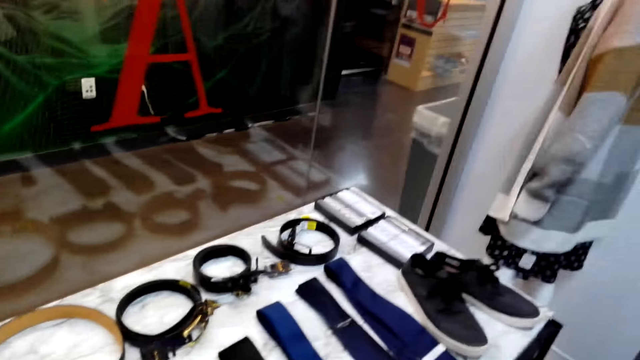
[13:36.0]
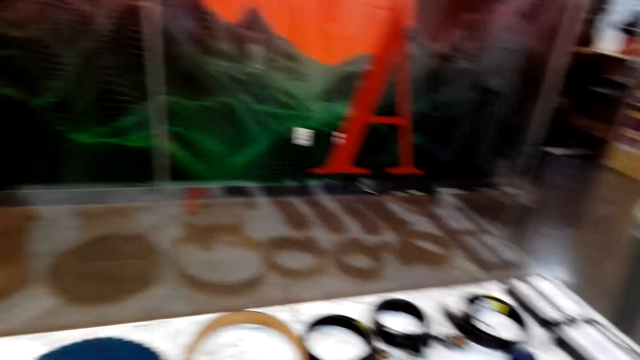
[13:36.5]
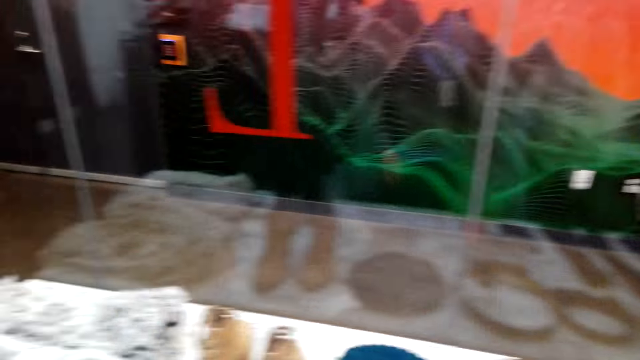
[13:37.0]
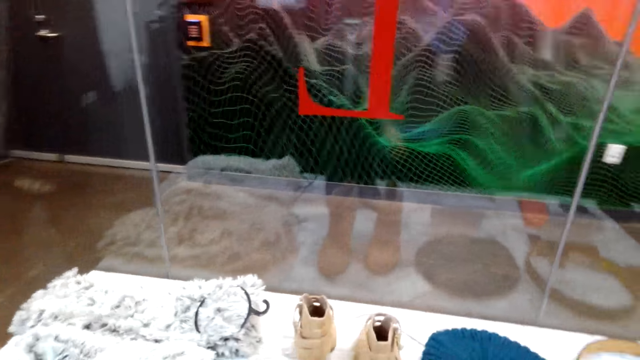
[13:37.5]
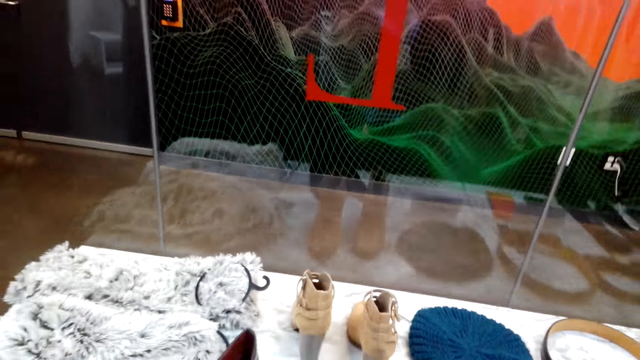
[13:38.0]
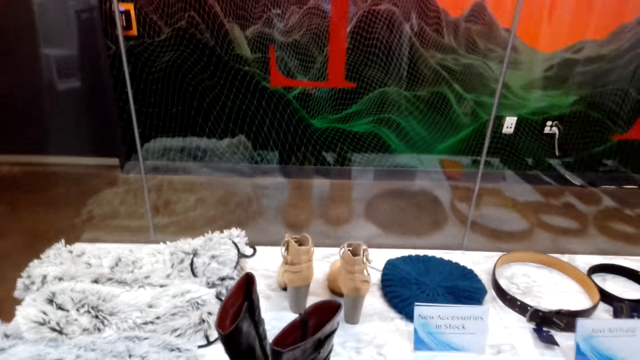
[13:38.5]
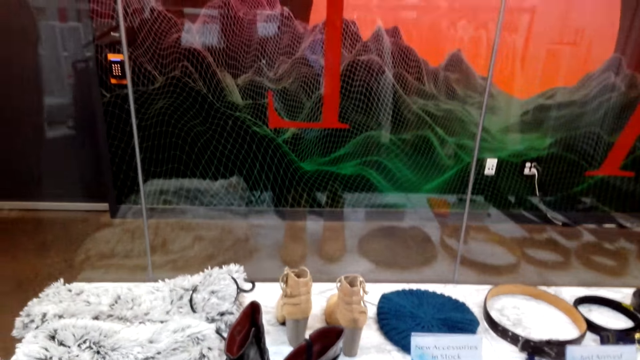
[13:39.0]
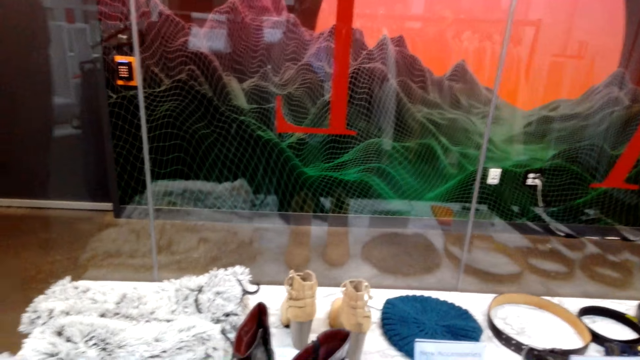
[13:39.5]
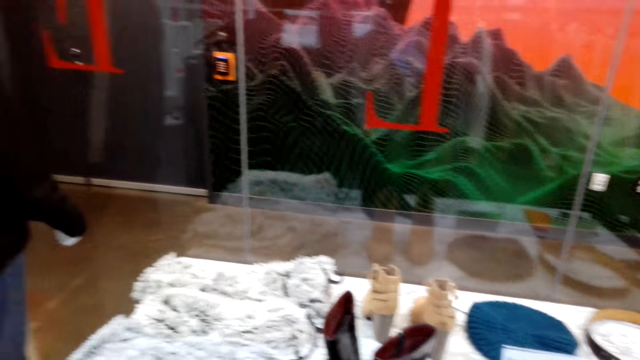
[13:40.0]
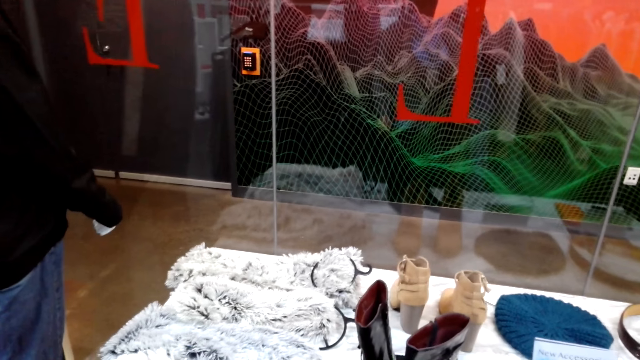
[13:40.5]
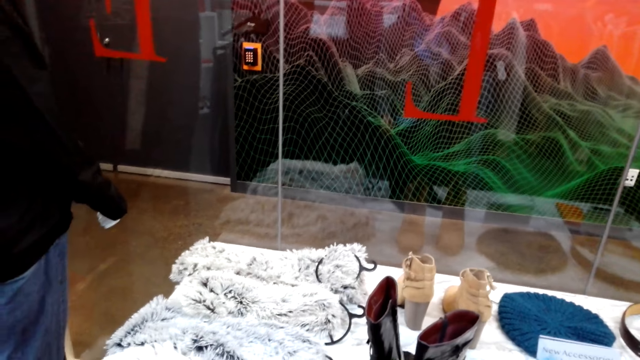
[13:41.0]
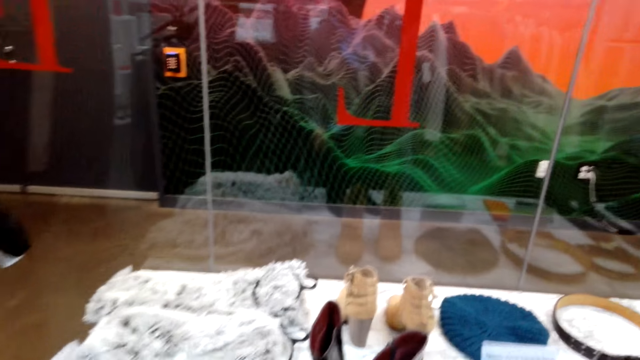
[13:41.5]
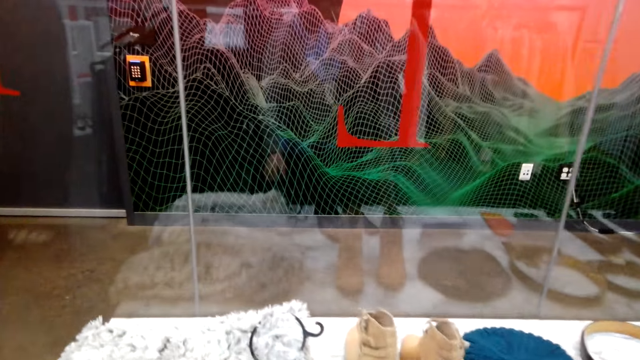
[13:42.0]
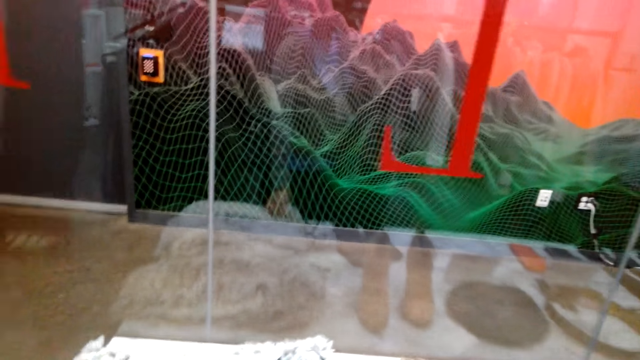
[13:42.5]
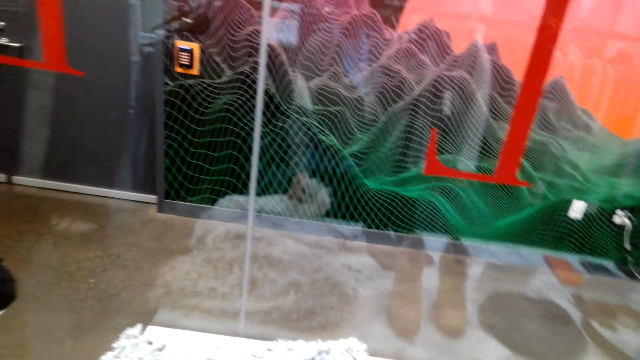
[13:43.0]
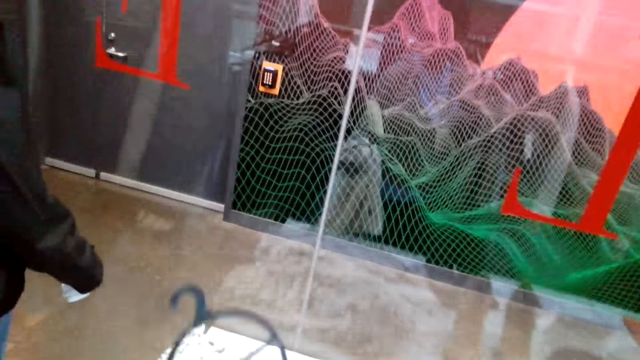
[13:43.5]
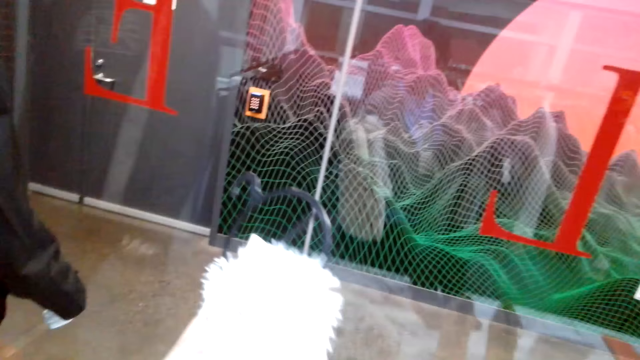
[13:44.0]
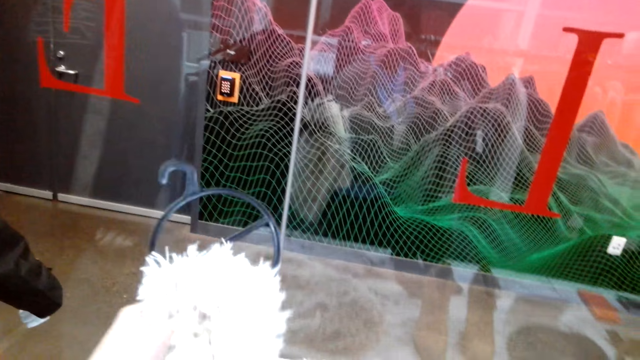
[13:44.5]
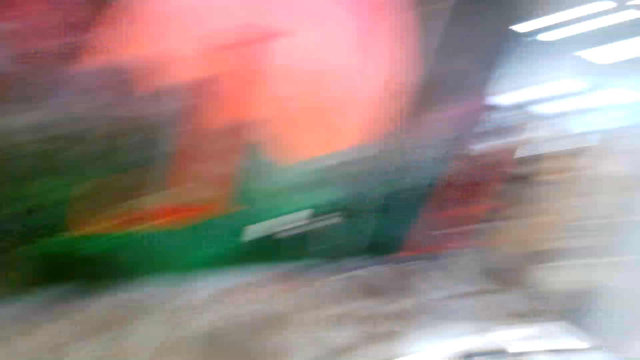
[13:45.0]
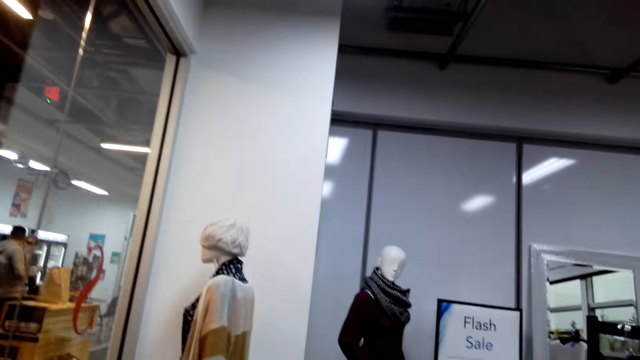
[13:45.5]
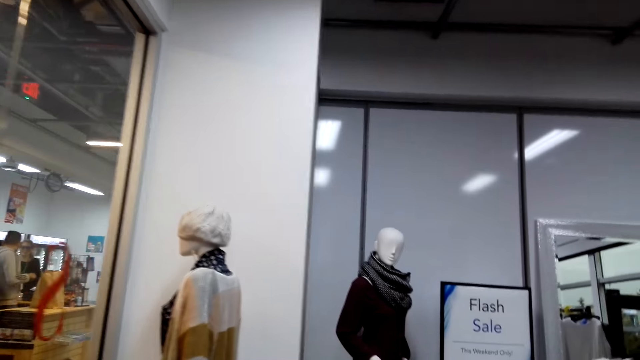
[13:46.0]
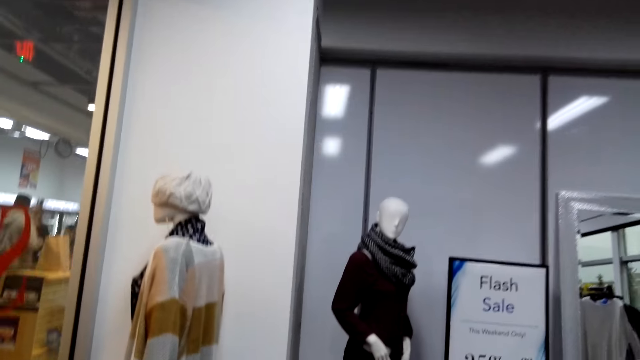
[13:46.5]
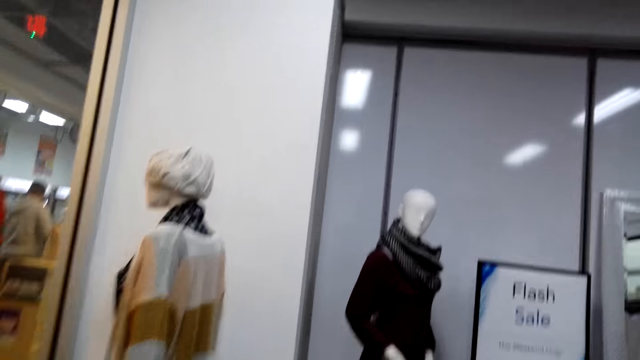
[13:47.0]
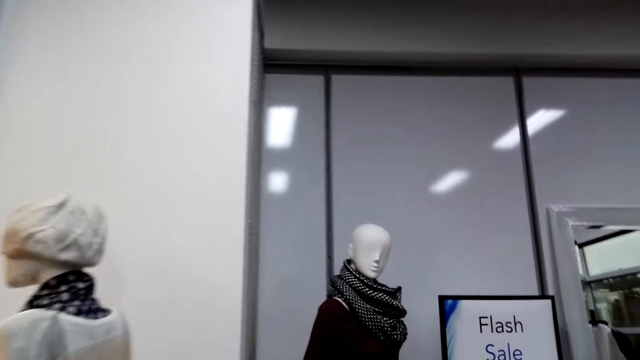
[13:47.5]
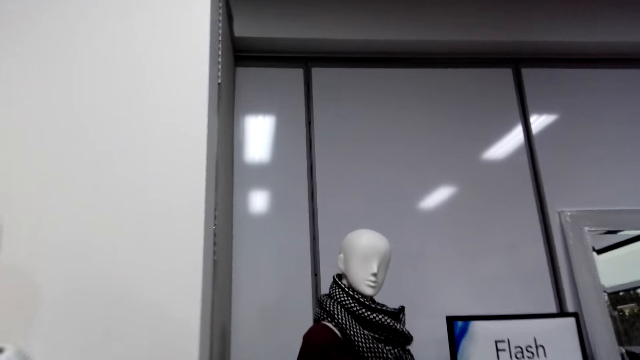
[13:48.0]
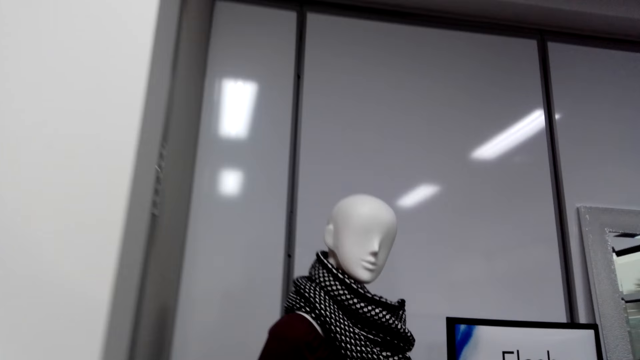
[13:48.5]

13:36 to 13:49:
The camera wearer looks around. They lift up a scarf, put the scarf down and walk around the shop.

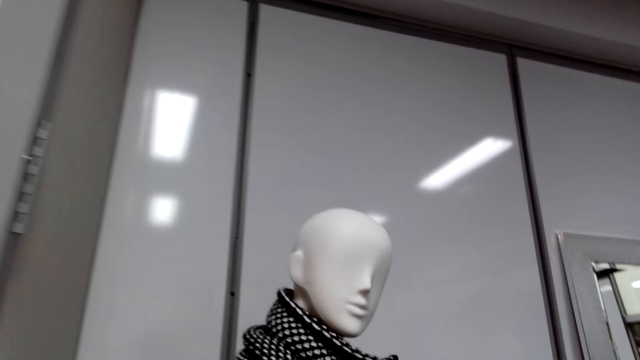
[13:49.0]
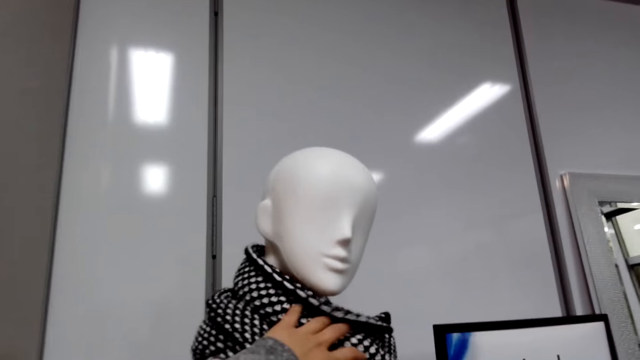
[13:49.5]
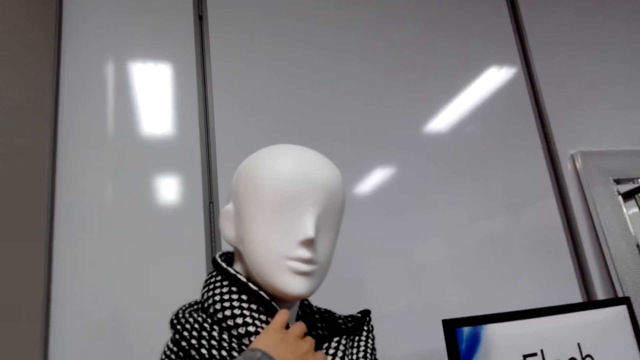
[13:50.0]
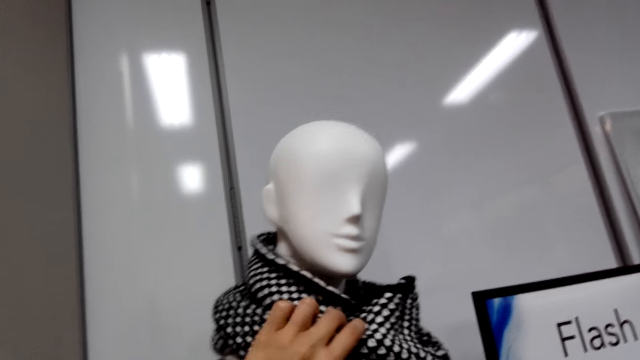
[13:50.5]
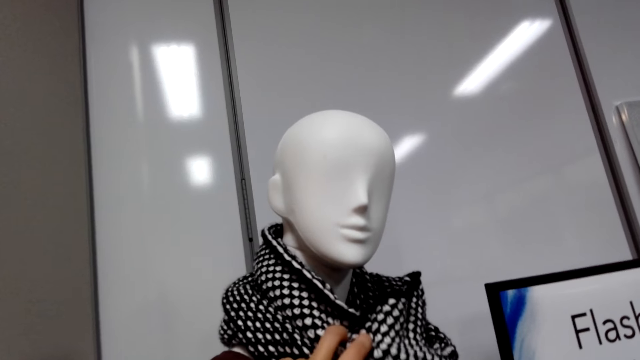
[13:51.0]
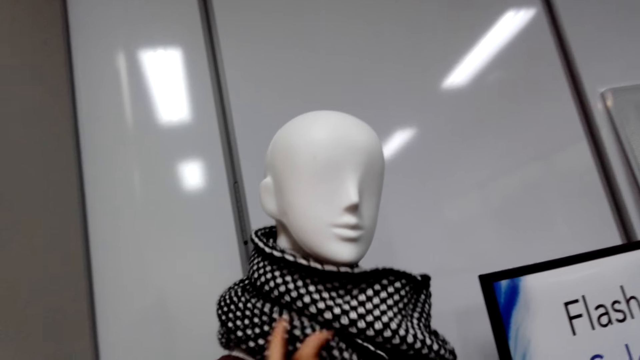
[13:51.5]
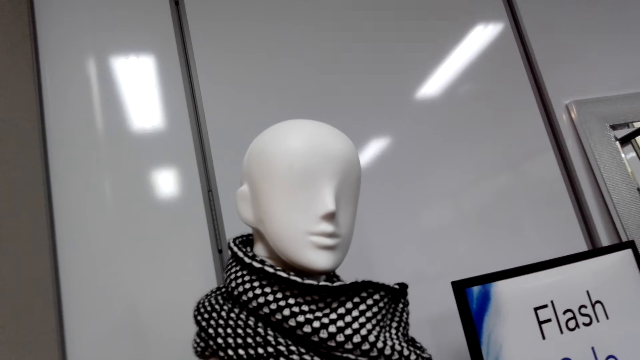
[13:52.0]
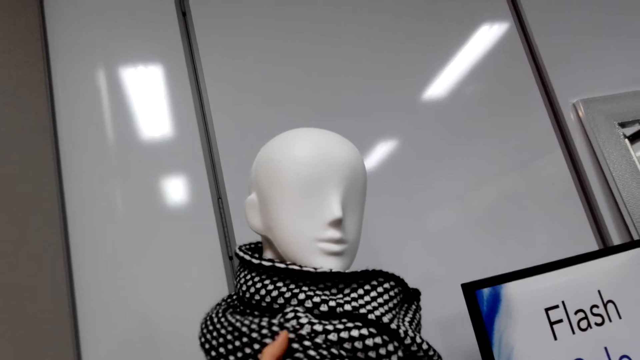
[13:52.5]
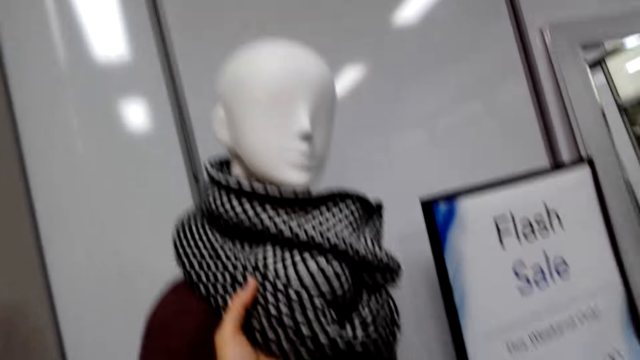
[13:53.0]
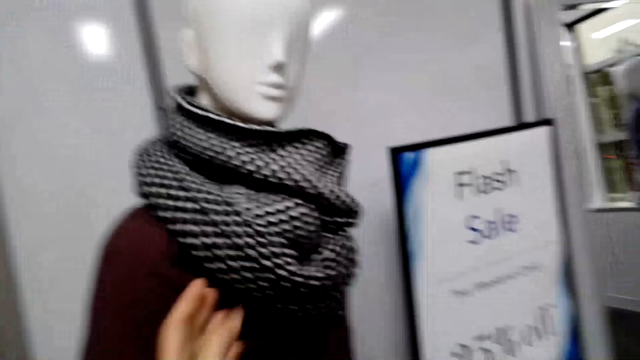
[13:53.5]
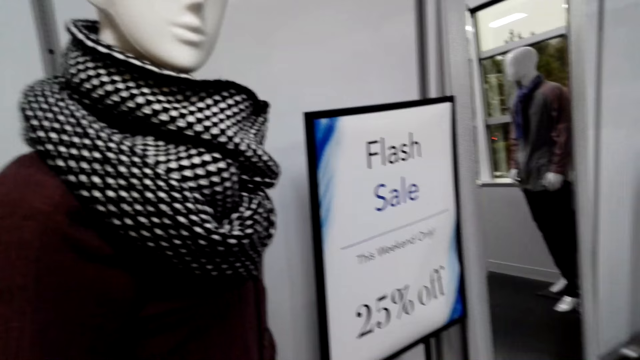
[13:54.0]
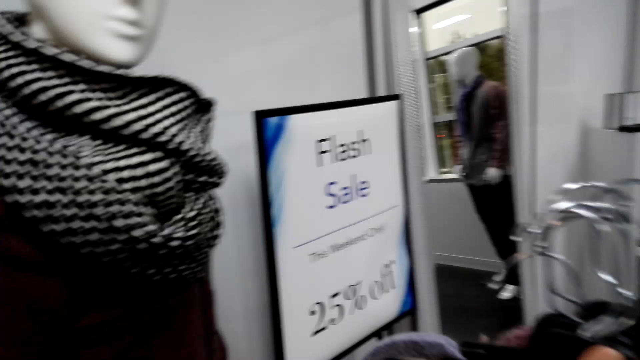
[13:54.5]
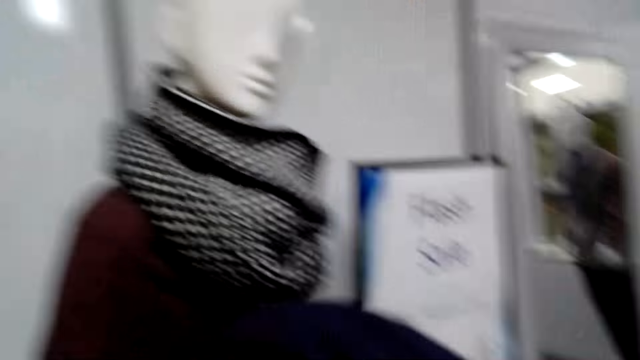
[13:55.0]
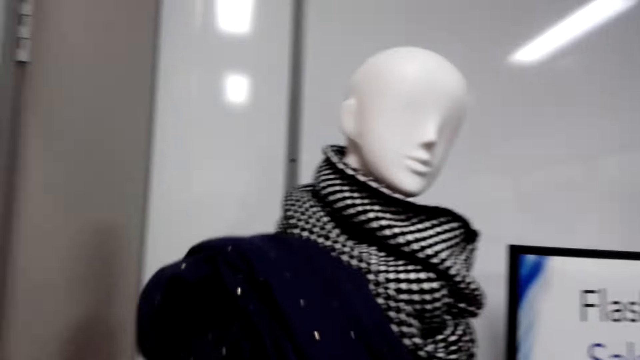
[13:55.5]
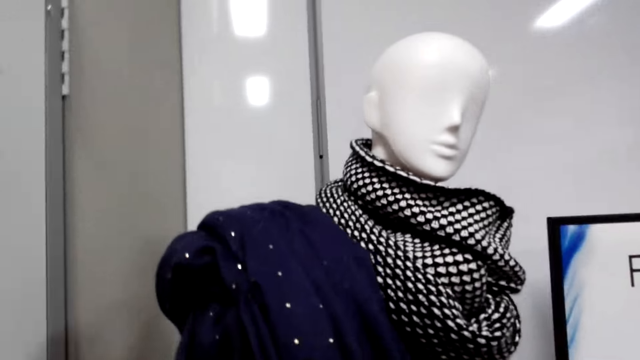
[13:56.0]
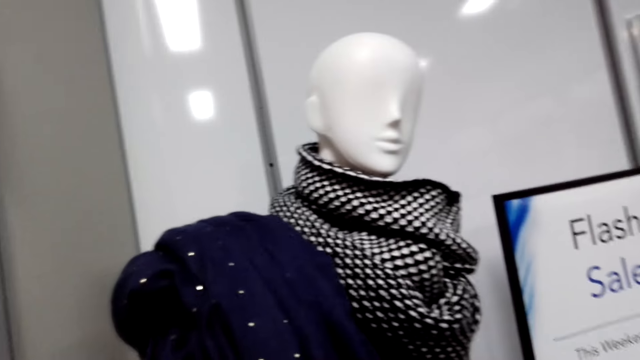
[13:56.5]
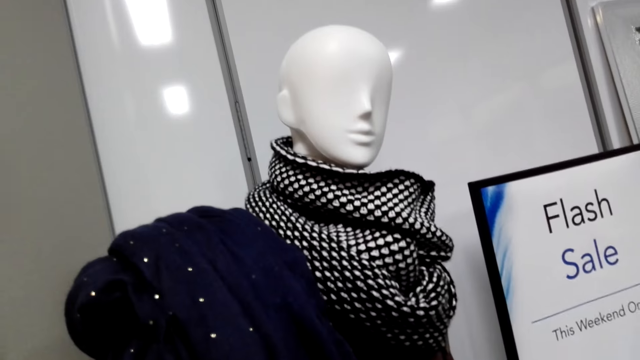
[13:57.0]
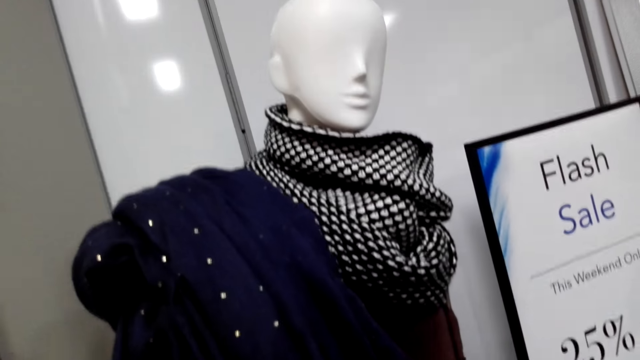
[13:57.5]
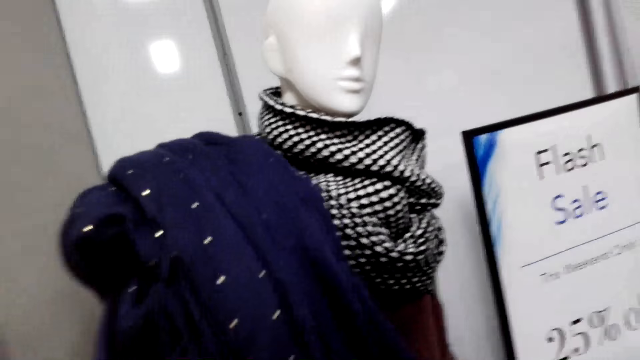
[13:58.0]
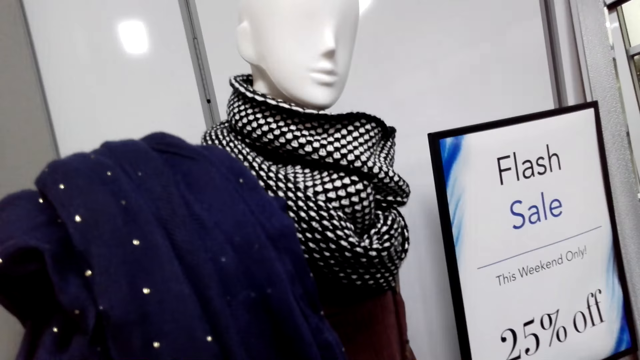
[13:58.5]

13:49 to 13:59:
The camera wearer touches a scarf from the dummy. They lift up the scarf.
